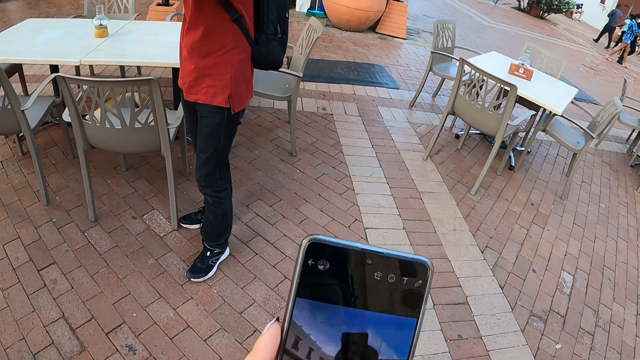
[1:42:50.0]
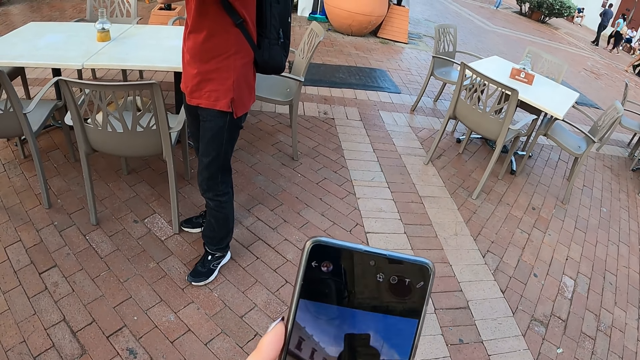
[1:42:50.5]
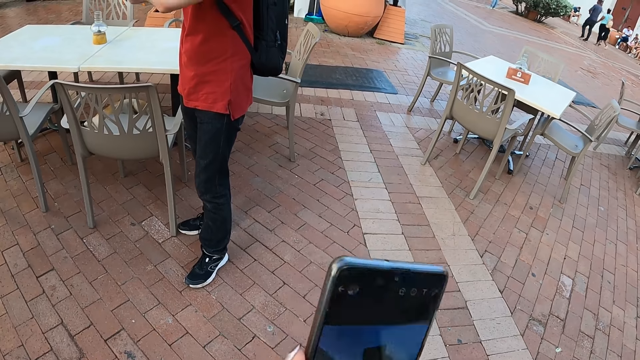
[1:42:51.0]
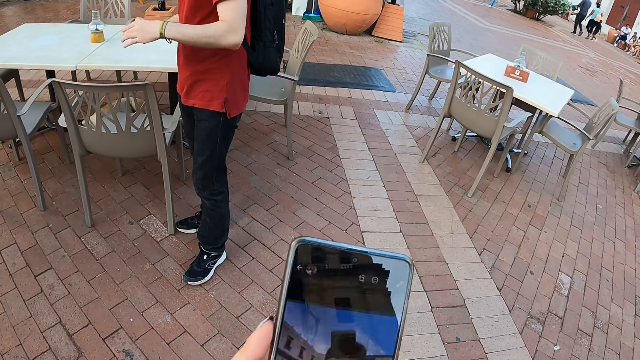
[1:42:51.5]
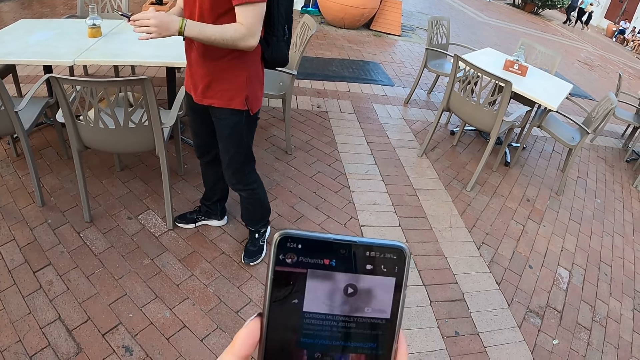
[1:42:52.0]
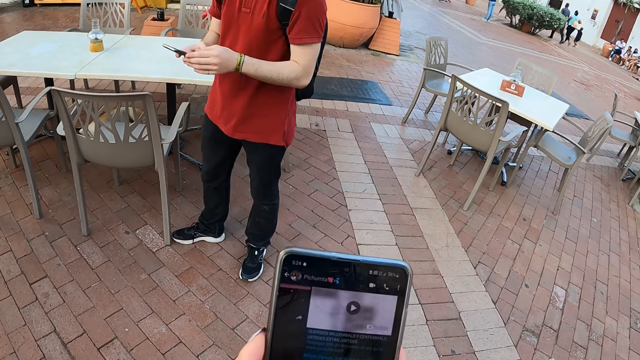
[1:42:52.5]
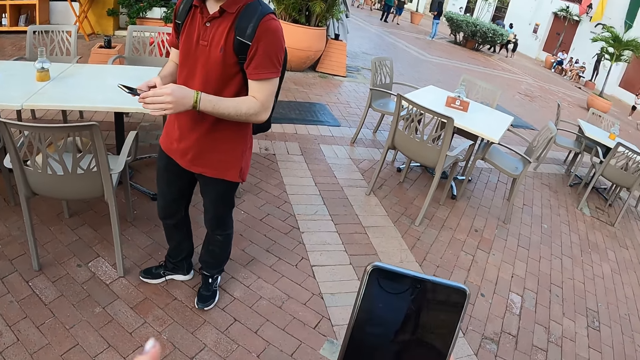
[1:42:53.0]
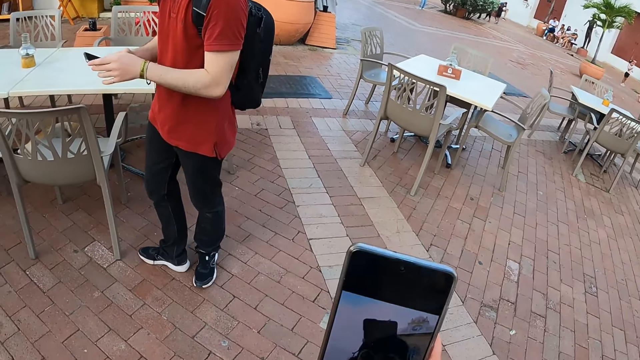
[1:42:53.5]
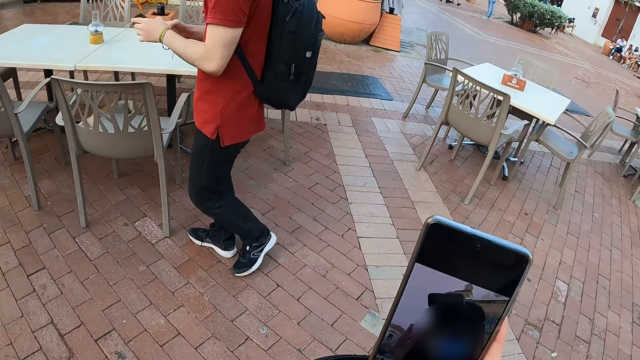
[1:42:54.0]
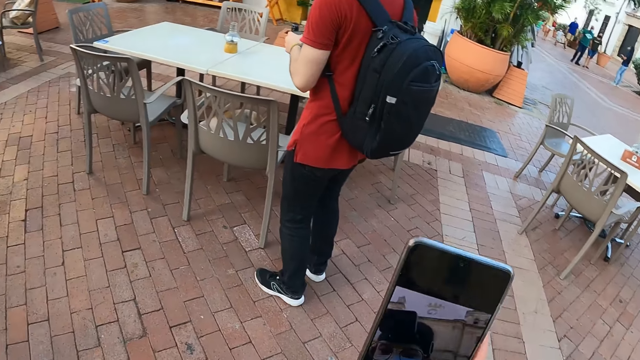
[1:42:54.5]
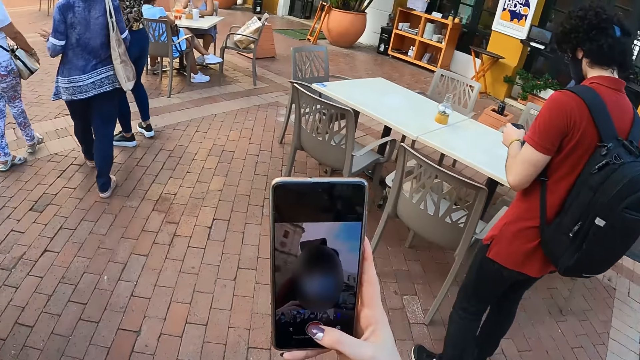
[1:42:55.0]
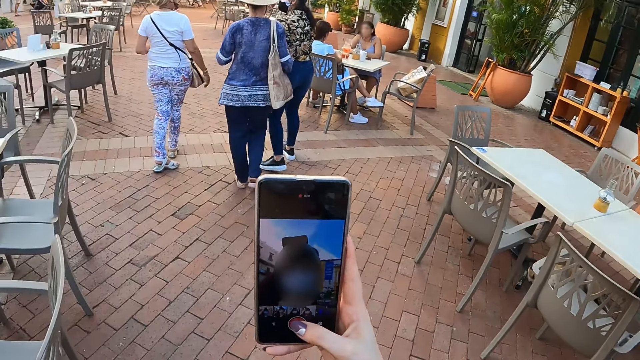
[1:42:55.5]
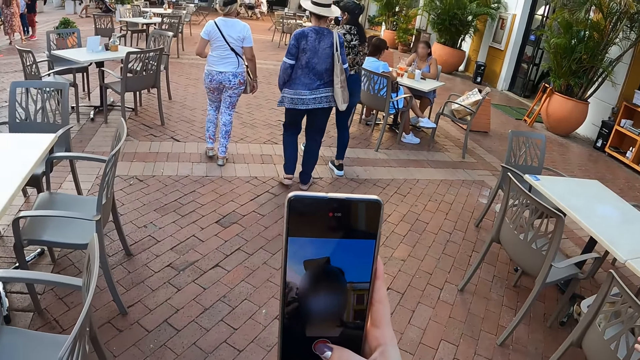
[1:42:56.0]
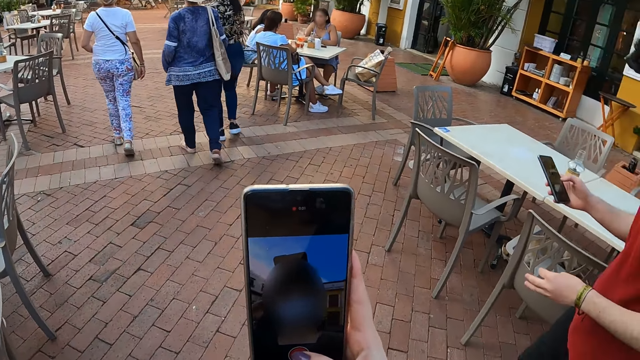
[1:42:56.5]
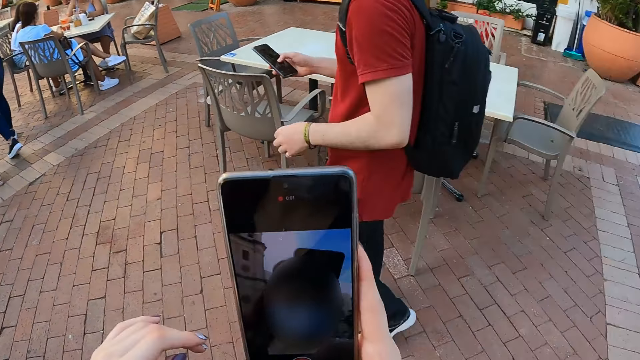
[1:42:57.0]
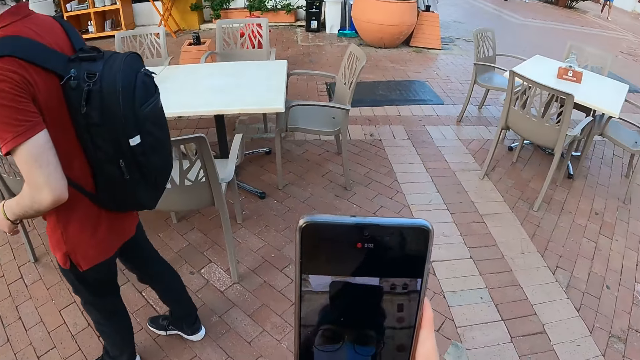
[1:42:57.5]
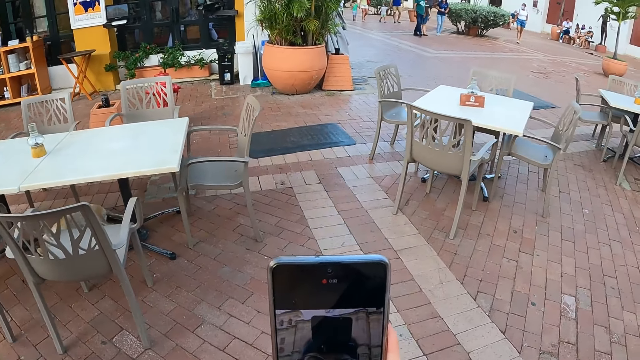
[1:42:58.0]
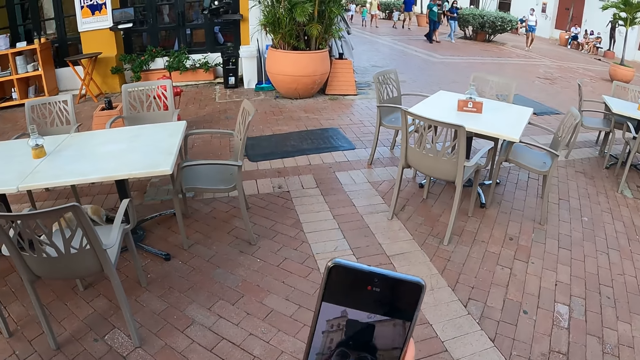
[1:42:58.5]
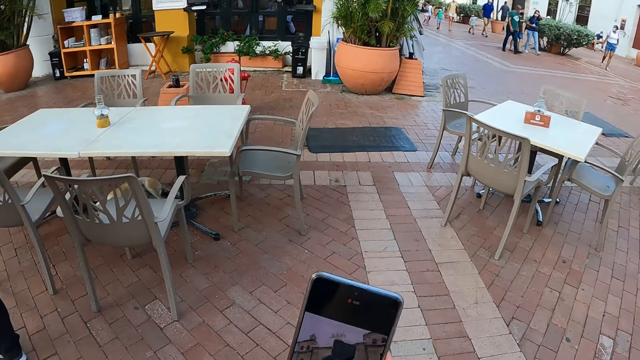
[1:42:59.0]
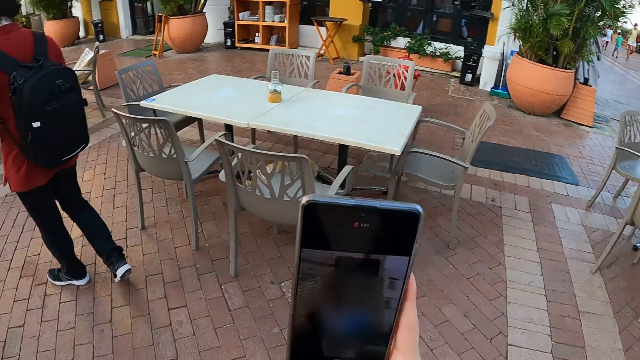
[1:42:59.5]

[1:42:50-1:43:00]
A man operates the phone. The man looks at a screen of a mobile phone. A woman, another woman and a third woman walk around the pavement. The camera wearer looks at a screen of the mobile phone. The man walks around the pavement.

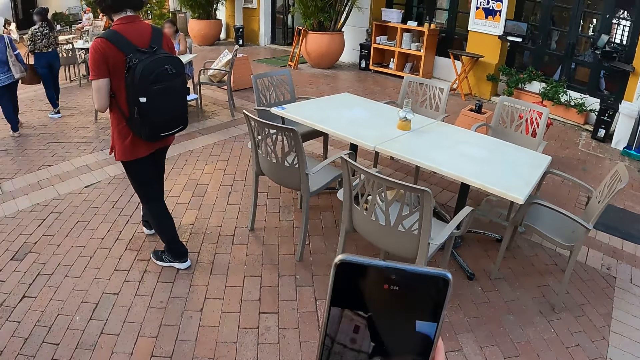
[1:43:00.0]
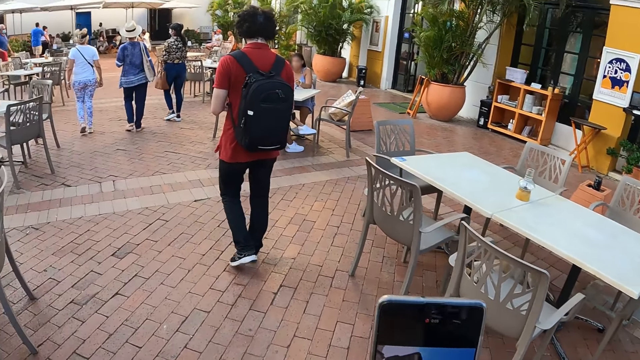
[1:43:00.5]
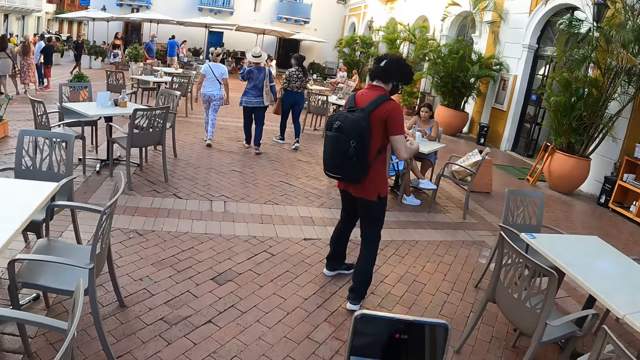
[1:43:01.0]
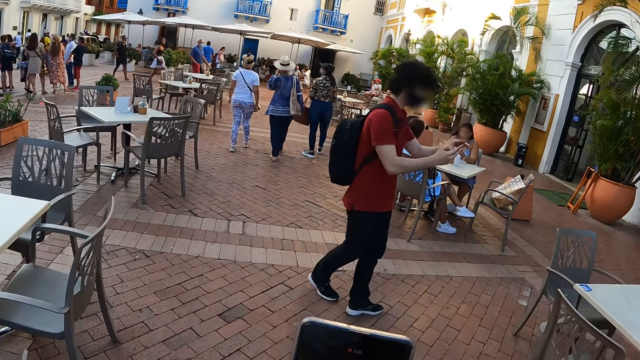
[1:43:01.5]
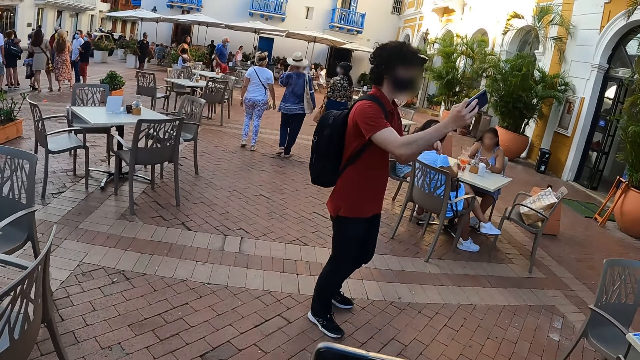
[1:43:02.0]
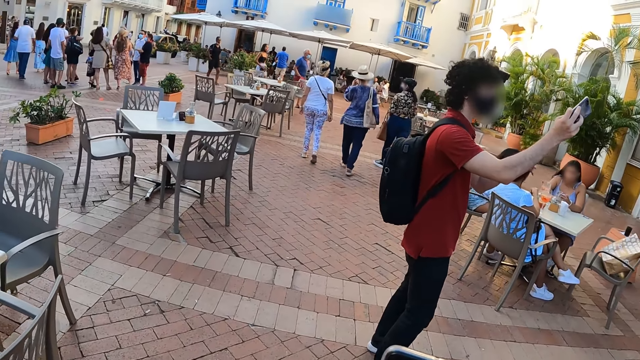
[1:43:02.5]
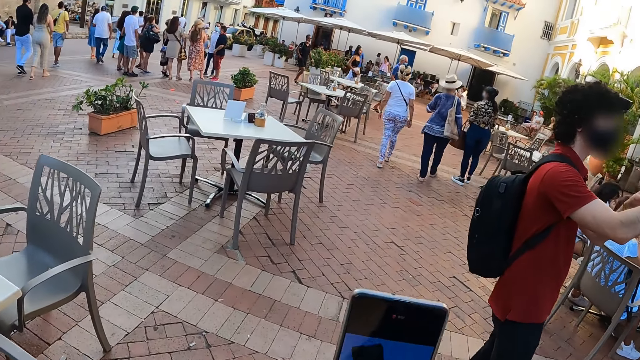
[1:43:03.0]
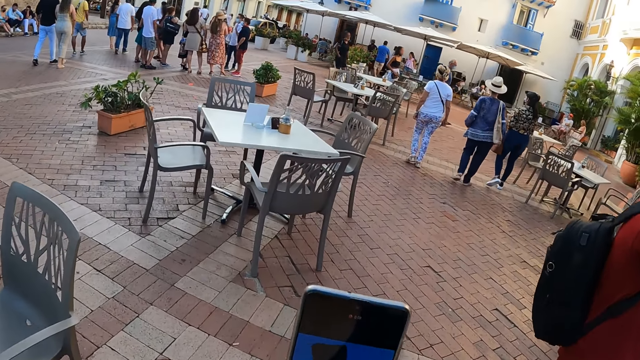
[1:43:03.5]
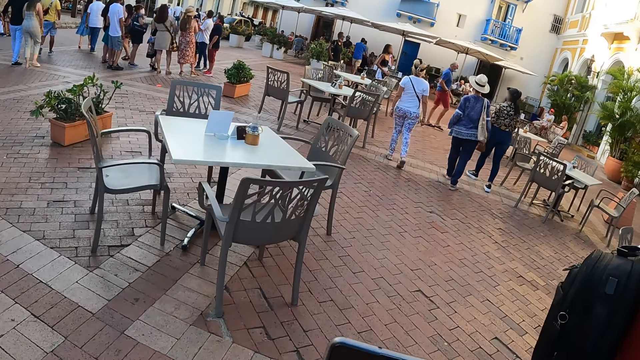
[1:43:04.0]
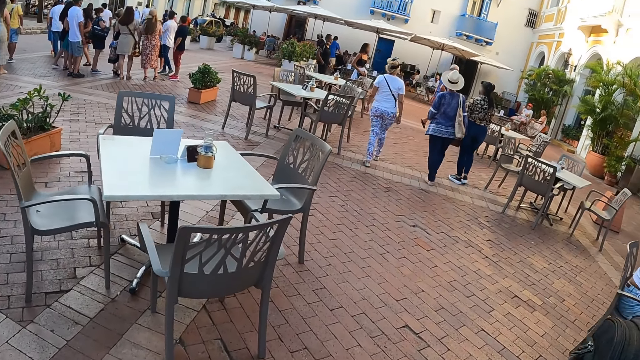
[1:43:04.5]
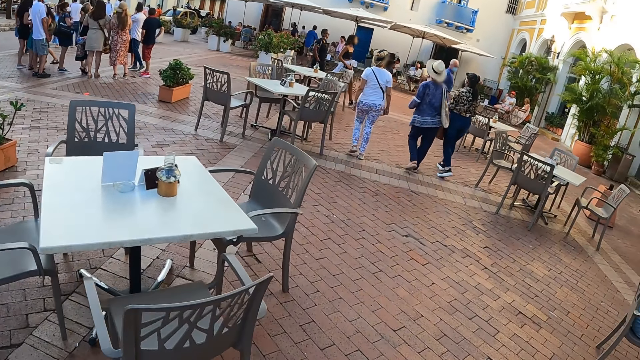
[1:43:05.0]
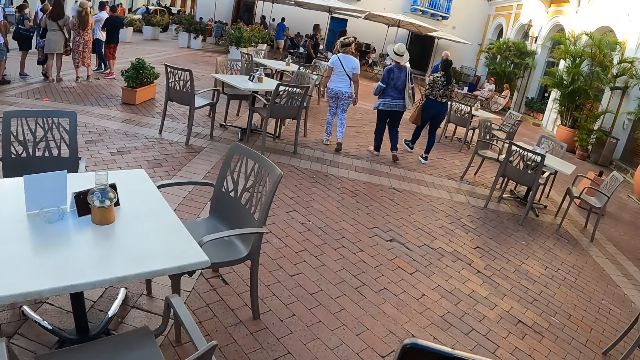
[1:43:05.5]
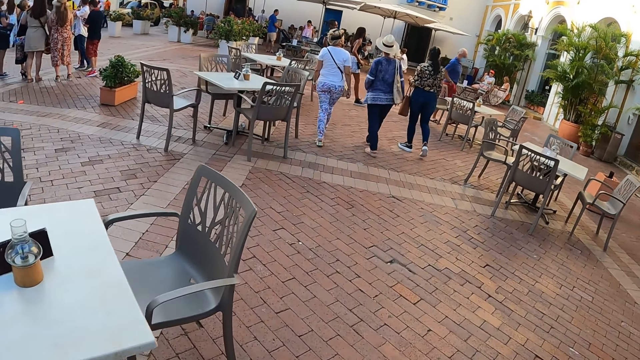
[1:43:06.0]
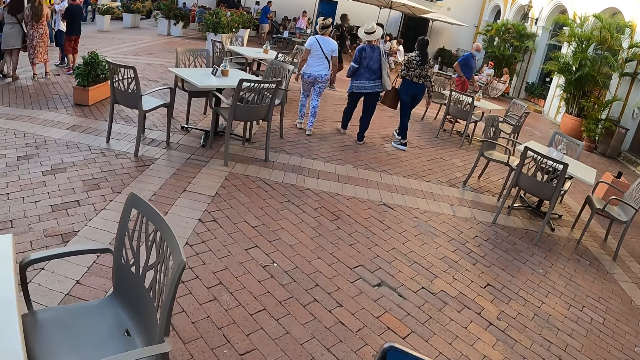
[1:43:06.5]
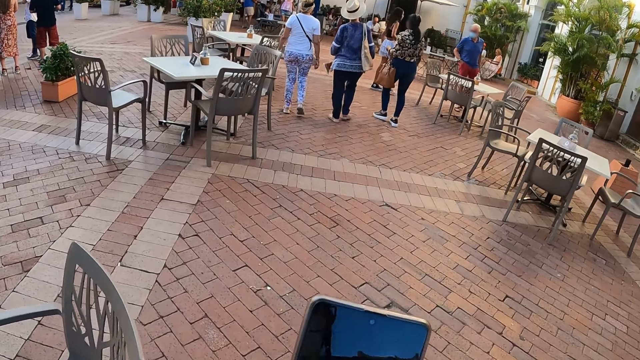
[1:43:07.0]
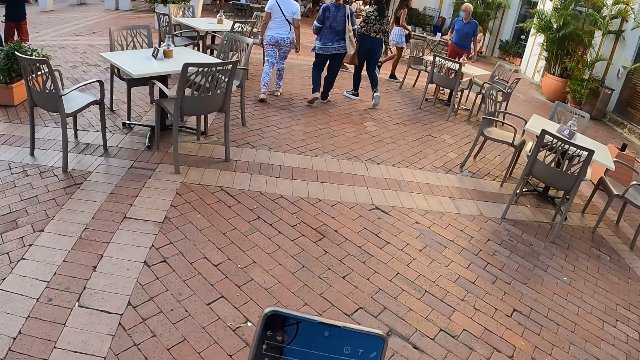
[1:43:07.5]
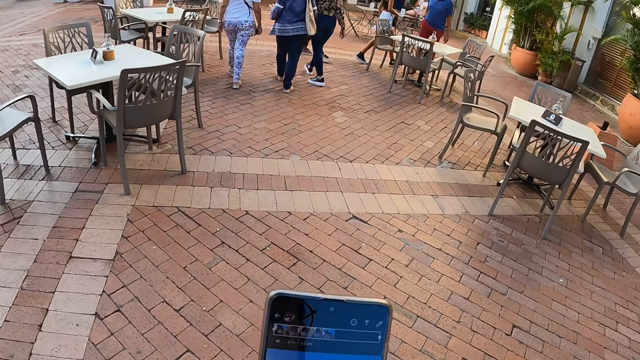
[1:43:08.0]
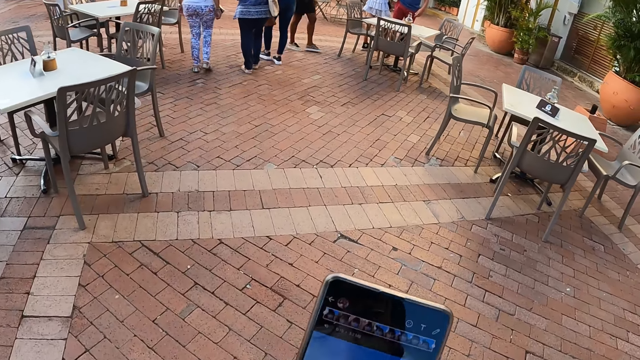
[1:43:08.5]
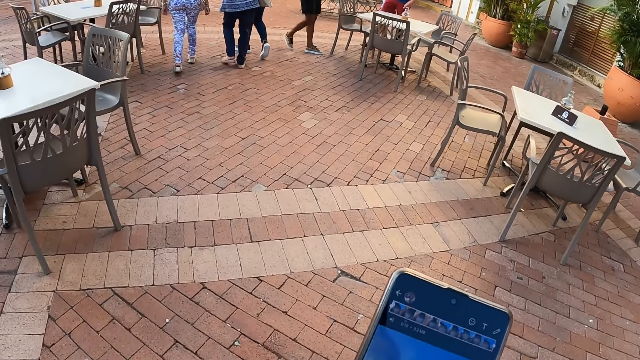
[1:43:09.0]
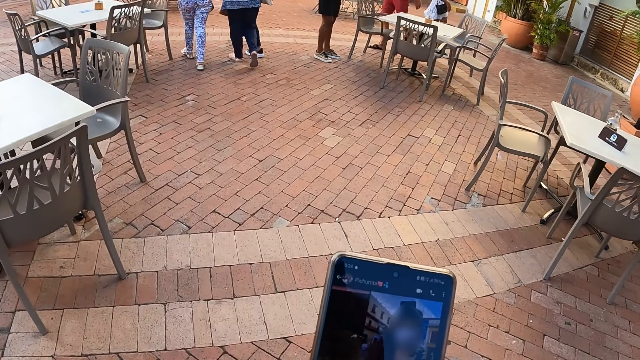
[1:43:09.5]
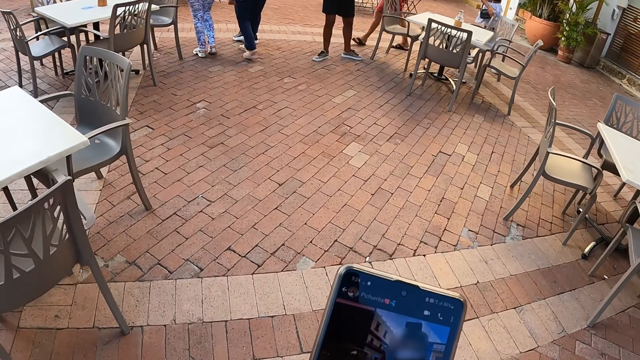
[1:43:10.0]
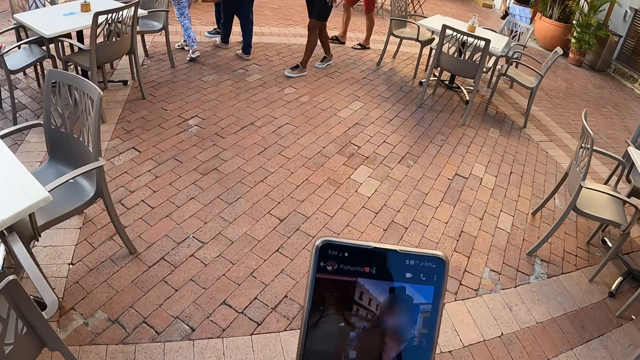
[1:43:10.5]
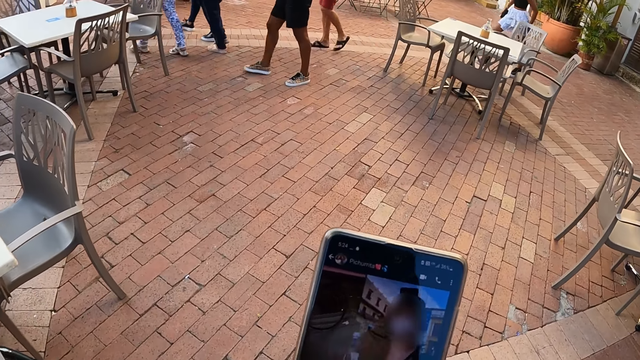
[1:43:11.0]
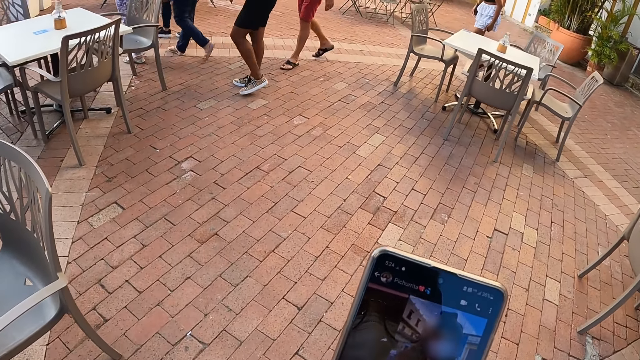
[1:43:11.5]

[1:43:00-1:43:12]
A man takes a picture with a phone. The camera wearer walks around the pavement. The man lifts up the mobile phone with his right hand. The camera wearer operates the phone. They hold the mobile phone with their hands.
